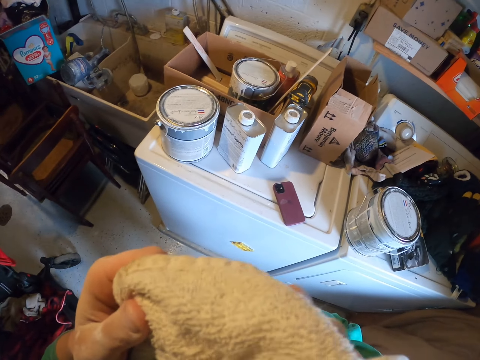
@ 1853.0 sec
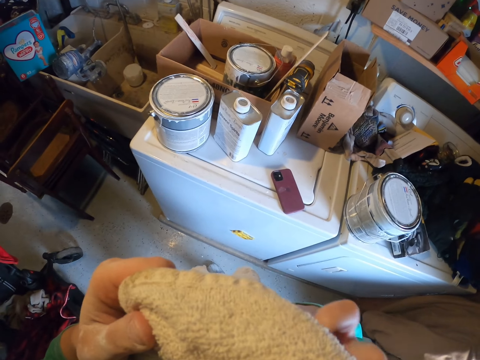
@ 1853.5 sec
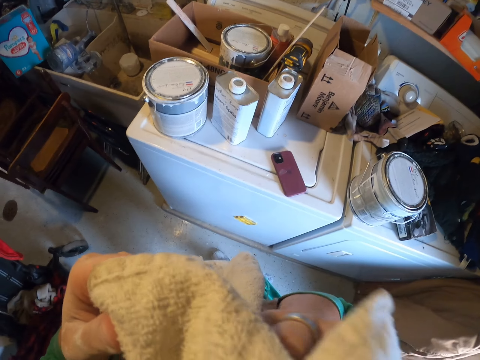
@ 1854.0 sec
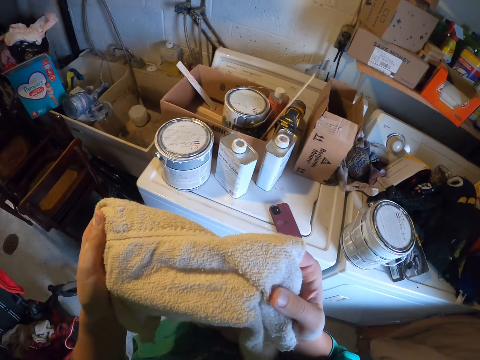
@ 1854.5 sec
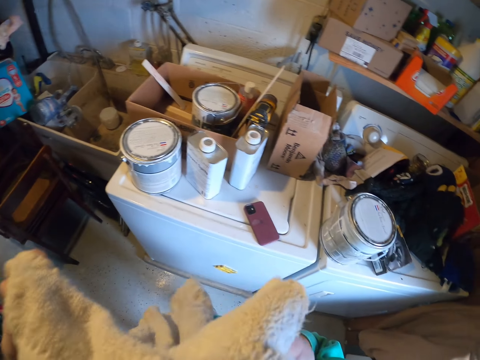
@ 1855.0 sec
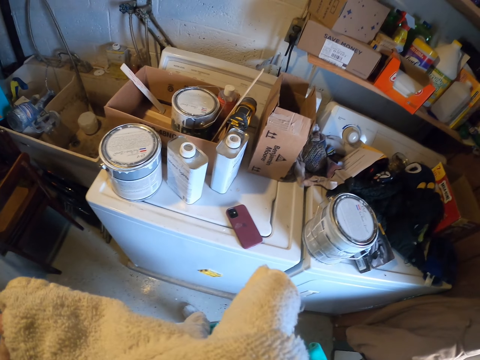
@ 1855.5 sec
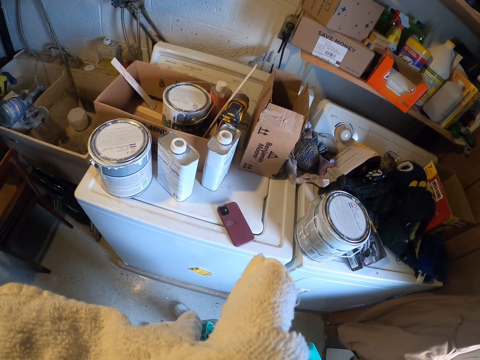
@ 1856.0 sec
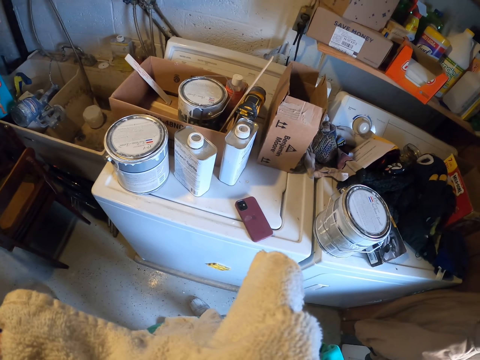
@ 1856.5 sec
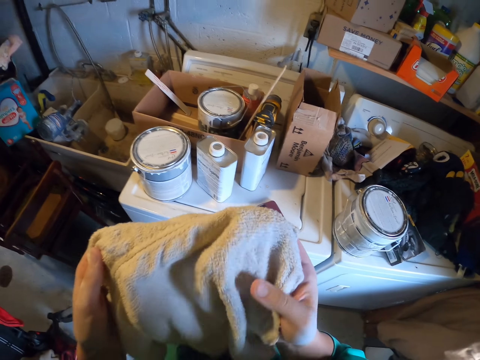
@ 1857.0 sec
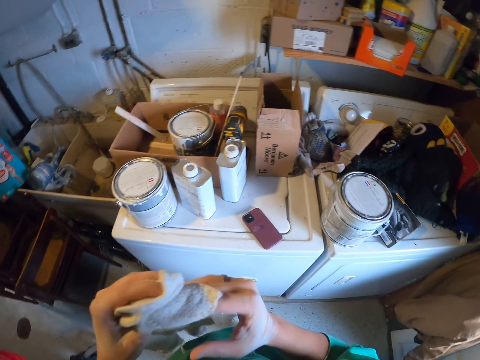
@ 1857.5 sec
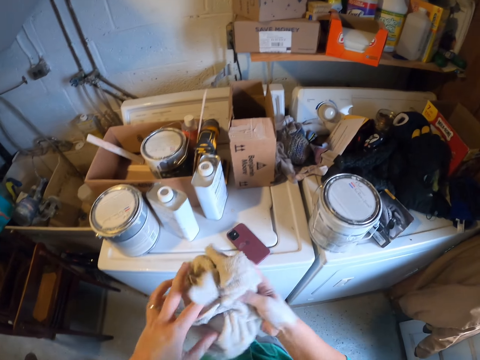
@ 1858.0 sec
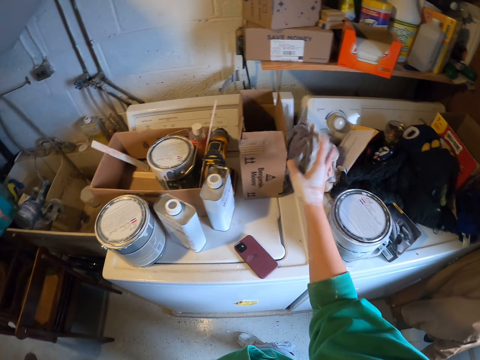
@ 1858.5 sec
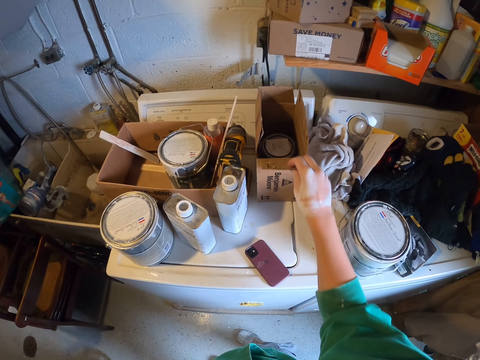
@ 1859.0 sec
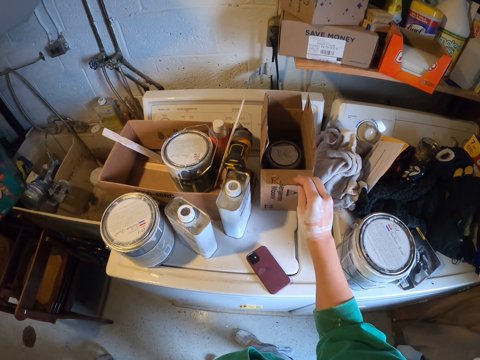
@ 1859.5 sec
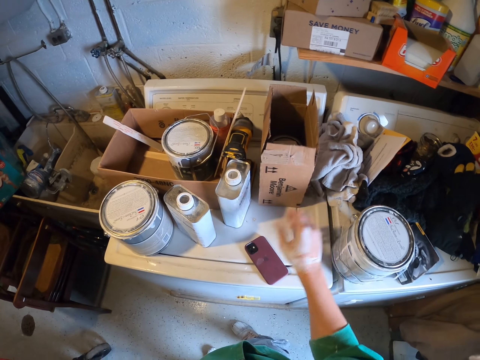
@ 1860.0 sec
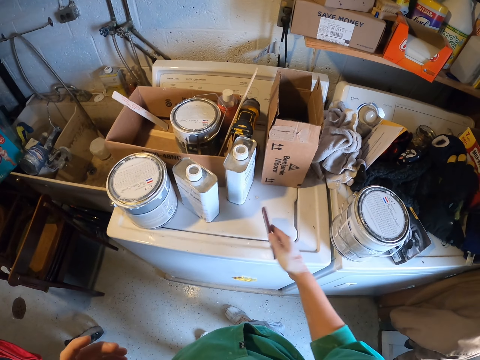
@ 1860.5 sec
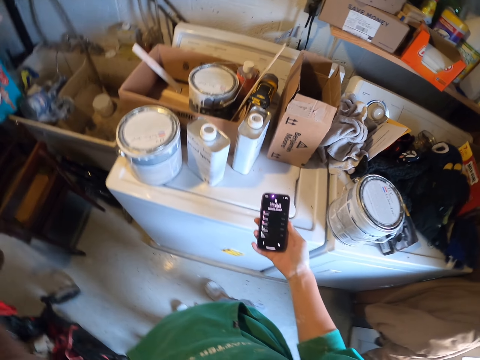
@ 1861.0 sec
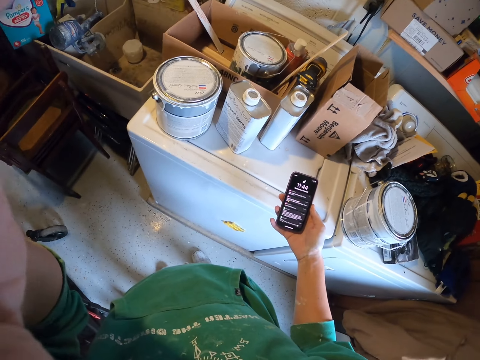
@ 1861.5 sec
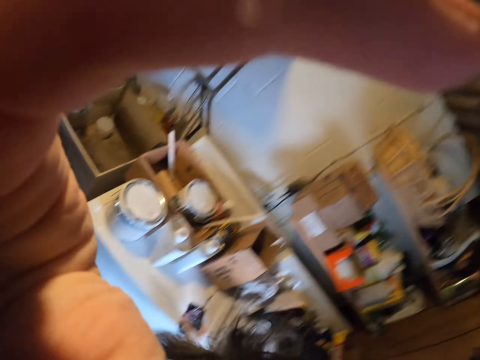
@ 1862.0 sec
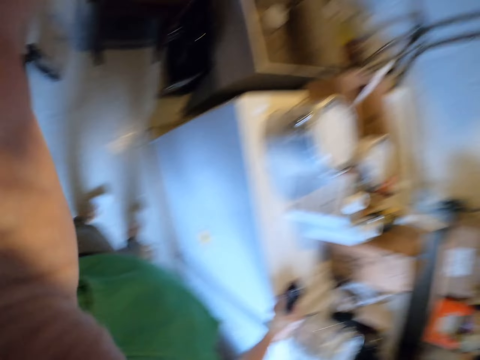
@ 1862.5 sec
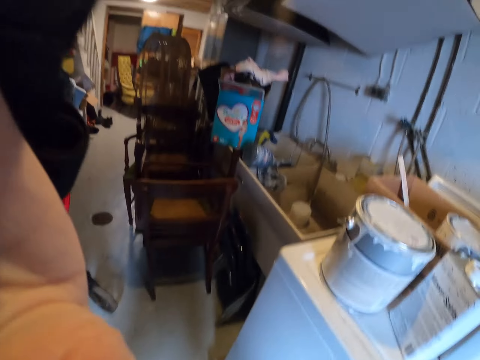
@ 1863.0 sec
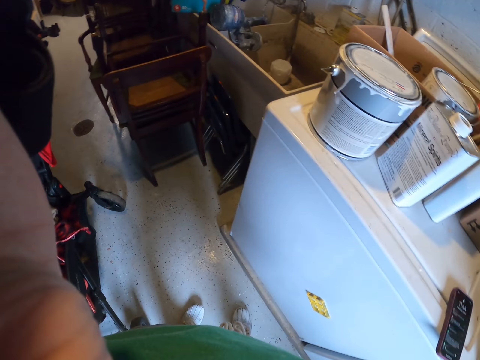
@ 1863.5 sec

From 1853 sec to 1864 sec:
The camera wearer places the towel on the table. They touch a box, hold the box, pick up a phone, and operate the phone. They adjust the camera. They drop the phone.
